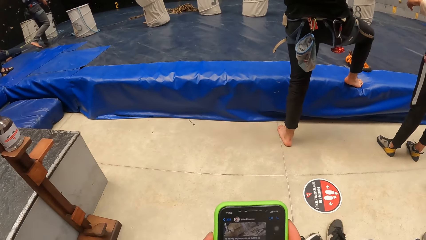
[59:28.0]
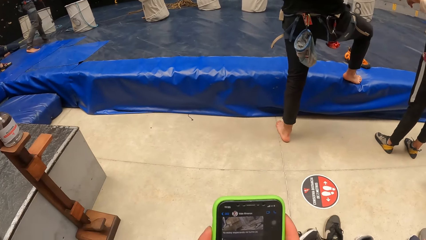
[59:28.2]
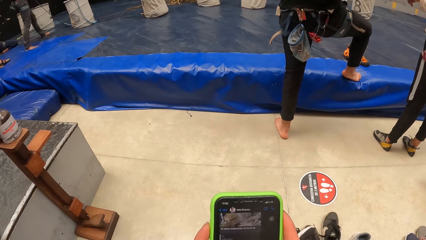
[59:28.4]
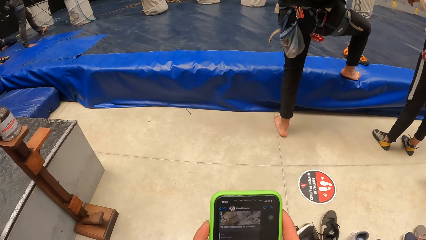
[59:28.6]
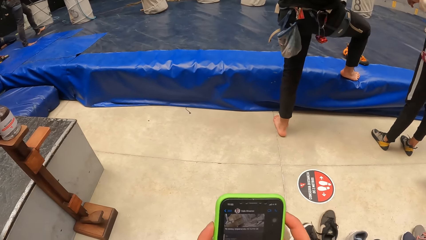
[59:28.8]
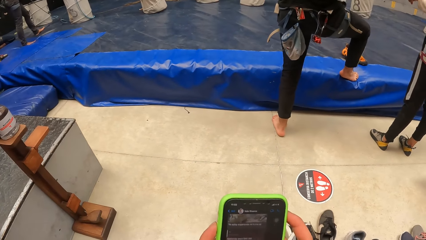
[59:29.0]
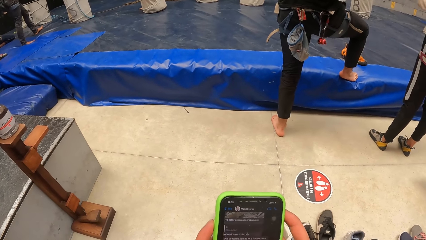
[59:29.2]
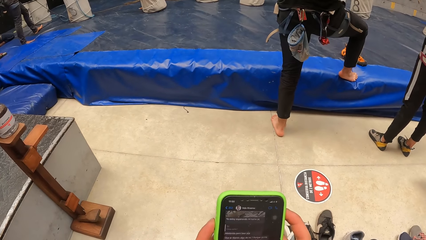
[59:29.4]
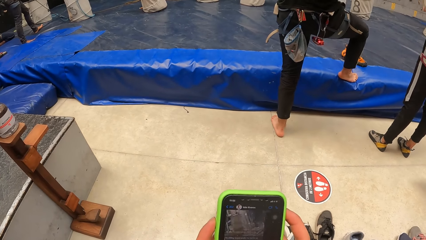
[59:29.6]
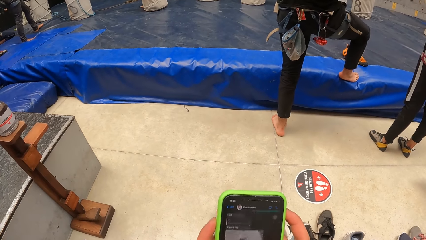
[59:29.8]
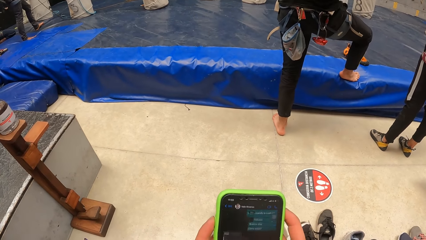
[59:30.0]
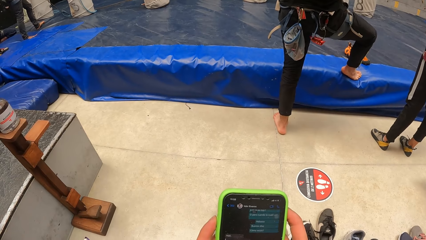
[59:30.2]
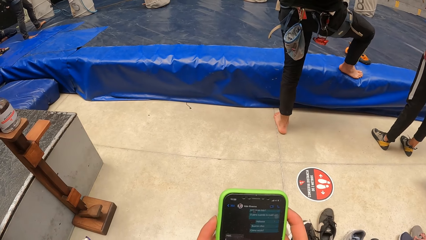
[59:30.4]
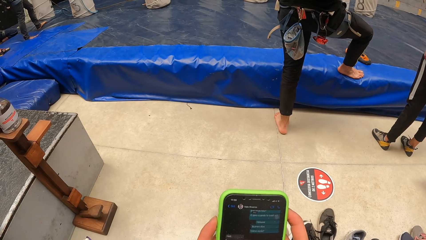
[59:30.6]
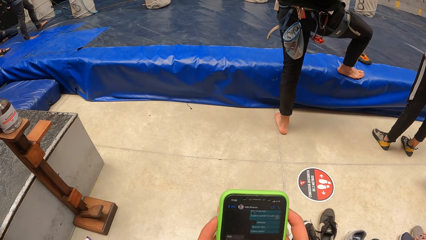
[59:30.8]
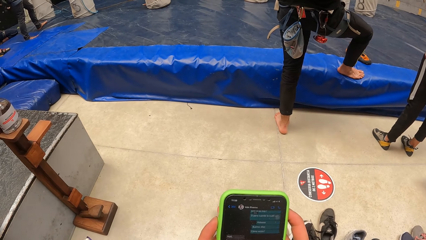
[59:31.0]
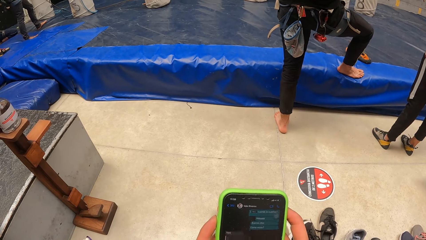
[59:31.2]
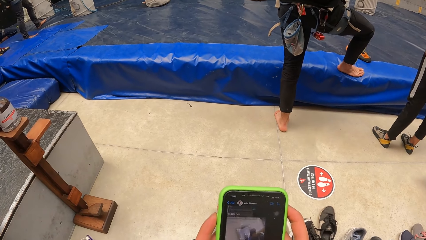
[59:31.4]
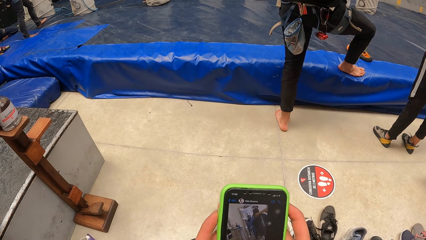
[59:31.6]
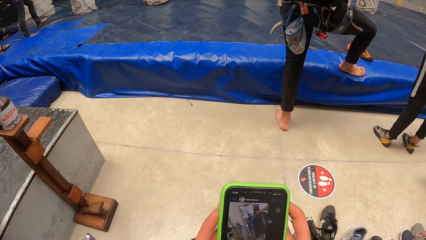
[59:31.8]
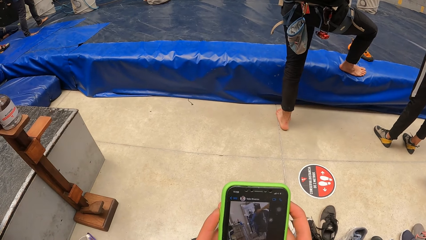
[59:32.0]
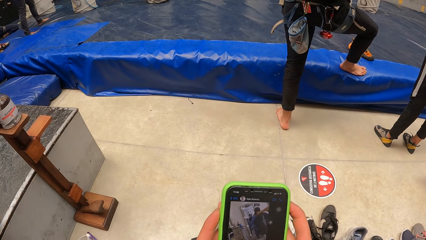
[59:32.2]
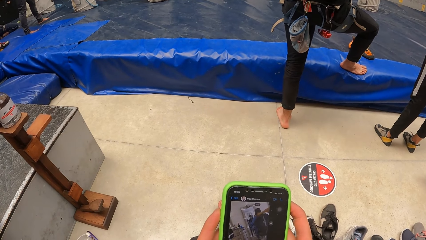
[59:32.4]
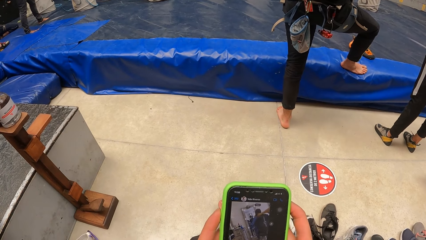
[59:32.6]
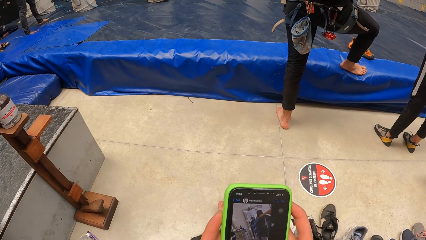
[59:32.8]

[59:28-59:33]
The camera wearer operates the phone.

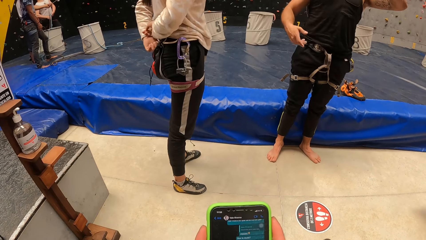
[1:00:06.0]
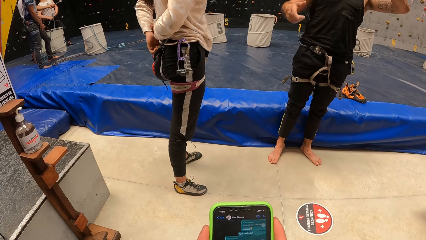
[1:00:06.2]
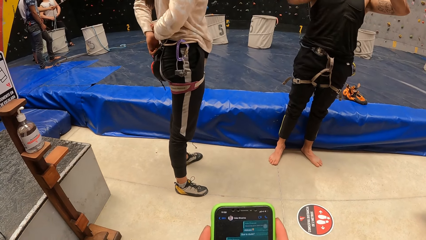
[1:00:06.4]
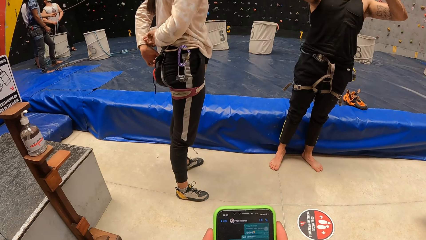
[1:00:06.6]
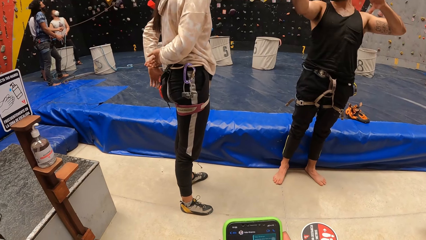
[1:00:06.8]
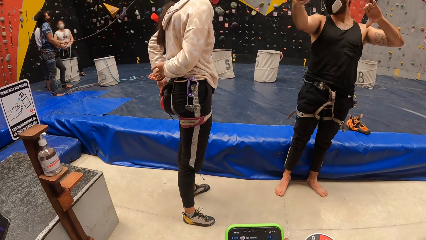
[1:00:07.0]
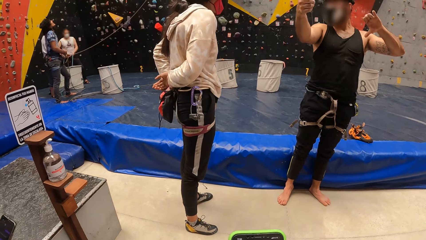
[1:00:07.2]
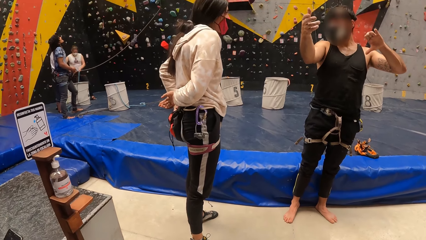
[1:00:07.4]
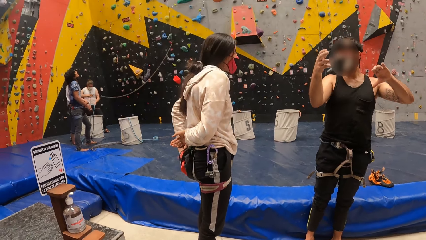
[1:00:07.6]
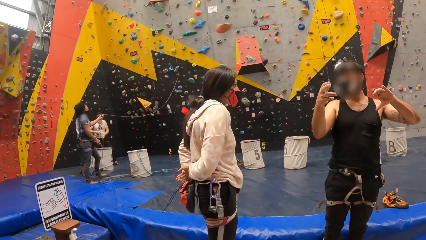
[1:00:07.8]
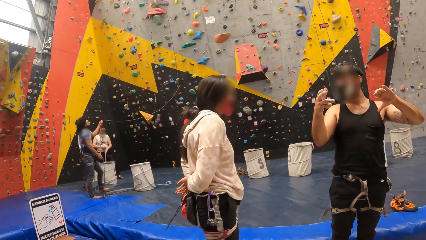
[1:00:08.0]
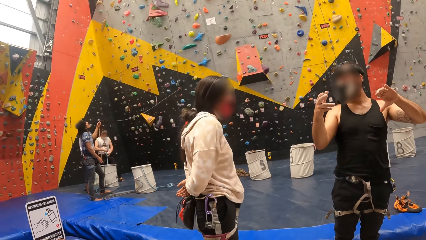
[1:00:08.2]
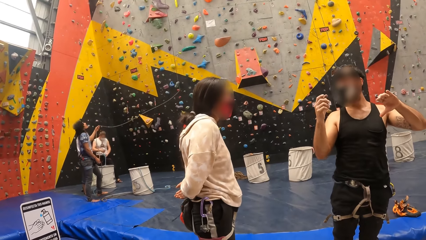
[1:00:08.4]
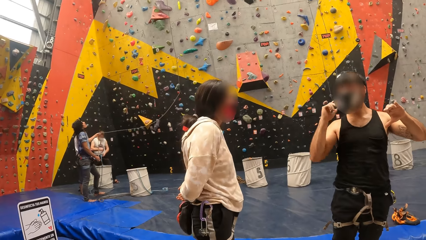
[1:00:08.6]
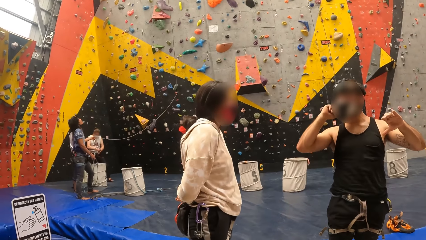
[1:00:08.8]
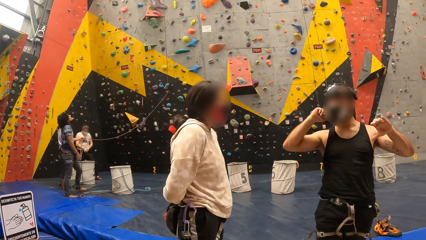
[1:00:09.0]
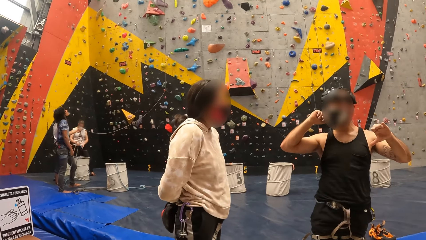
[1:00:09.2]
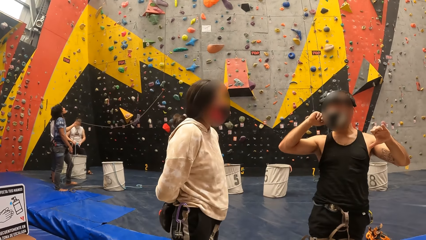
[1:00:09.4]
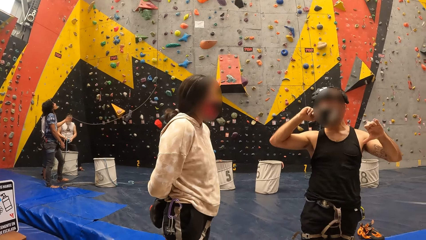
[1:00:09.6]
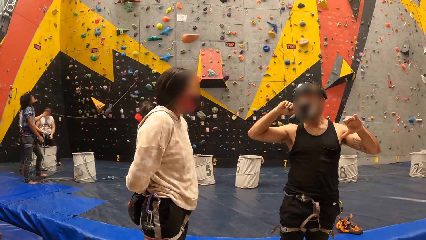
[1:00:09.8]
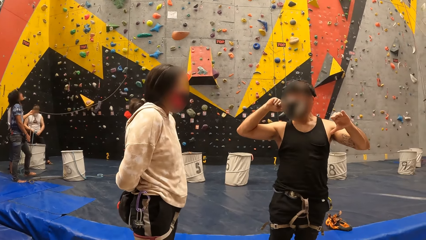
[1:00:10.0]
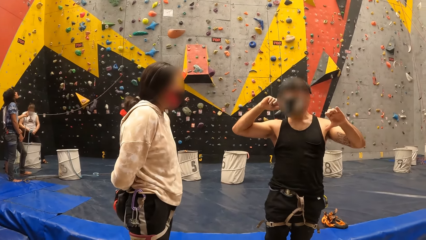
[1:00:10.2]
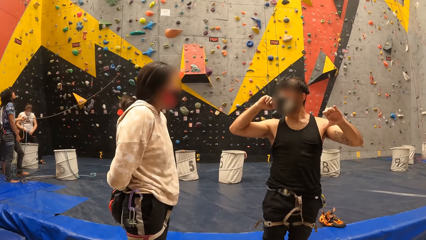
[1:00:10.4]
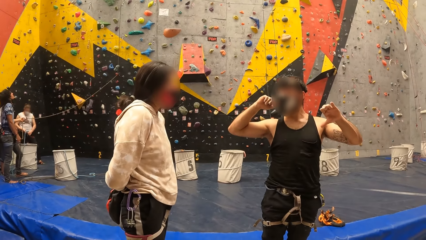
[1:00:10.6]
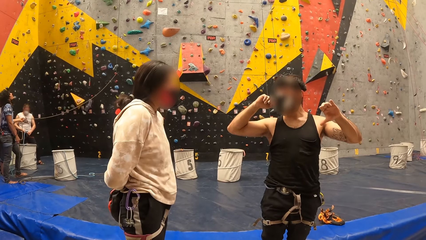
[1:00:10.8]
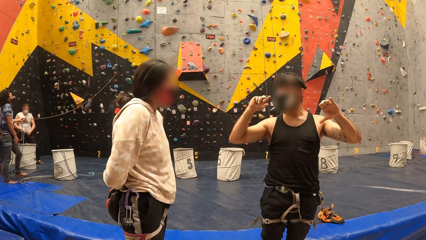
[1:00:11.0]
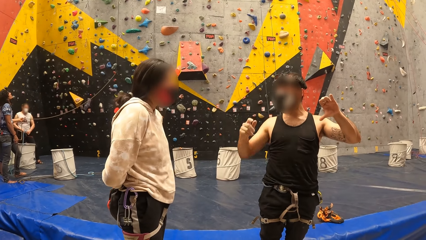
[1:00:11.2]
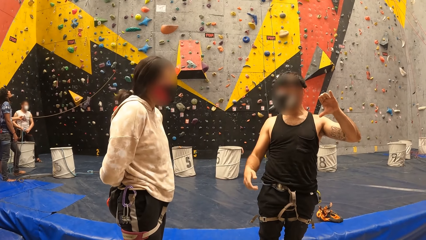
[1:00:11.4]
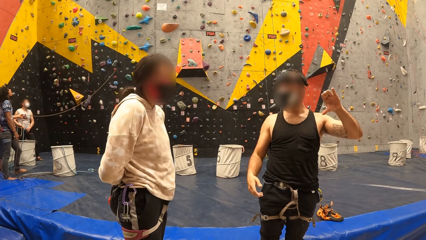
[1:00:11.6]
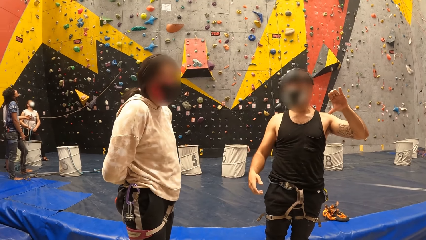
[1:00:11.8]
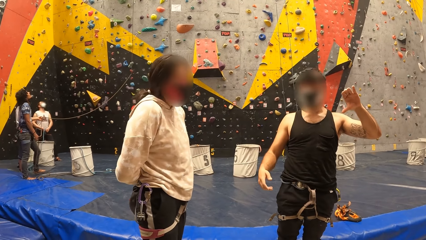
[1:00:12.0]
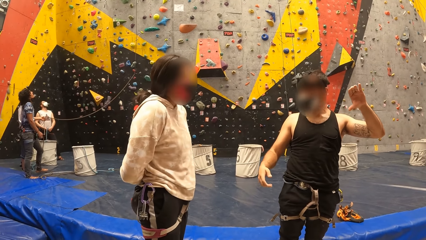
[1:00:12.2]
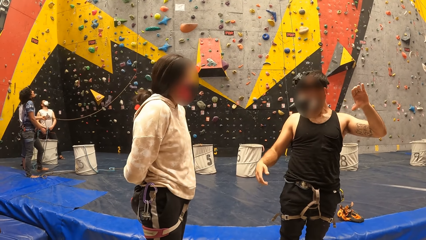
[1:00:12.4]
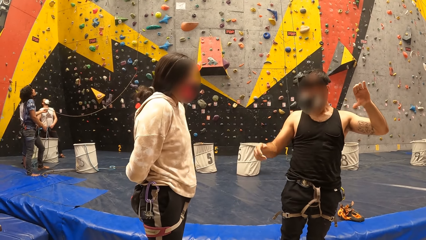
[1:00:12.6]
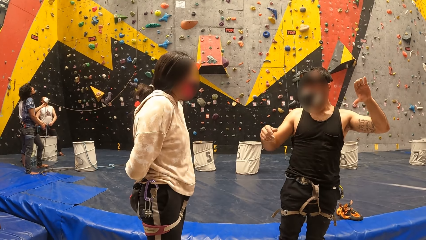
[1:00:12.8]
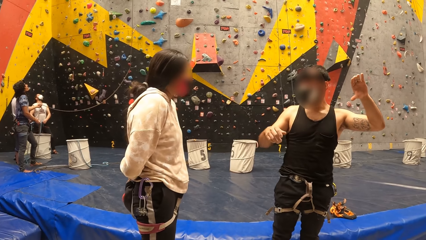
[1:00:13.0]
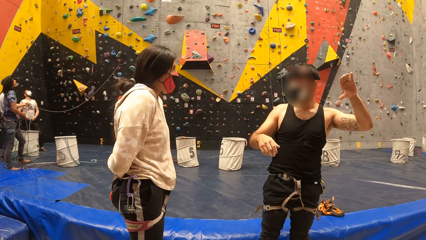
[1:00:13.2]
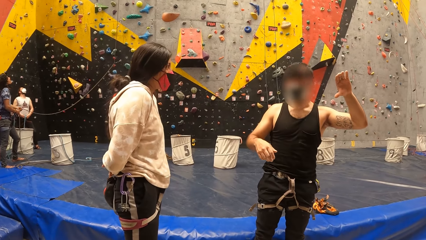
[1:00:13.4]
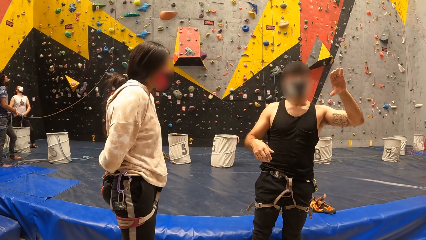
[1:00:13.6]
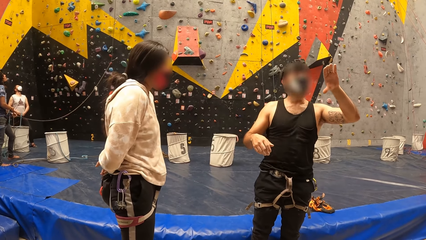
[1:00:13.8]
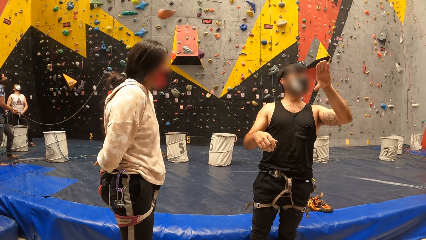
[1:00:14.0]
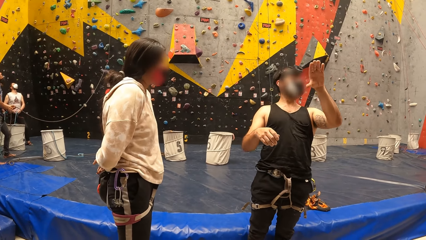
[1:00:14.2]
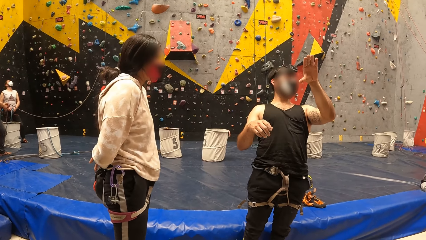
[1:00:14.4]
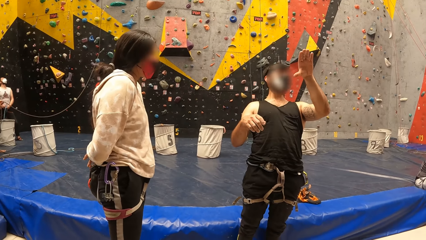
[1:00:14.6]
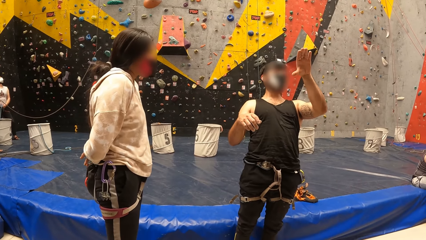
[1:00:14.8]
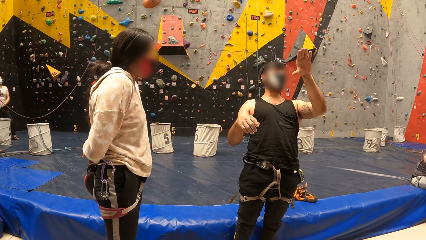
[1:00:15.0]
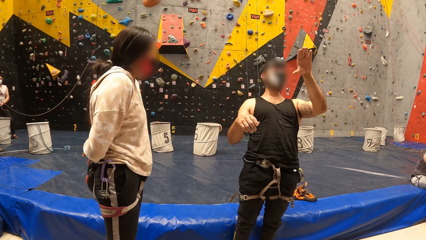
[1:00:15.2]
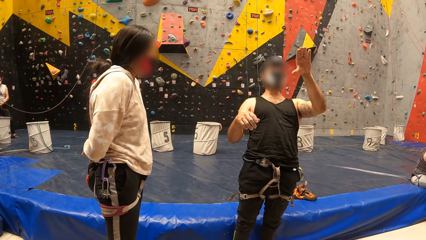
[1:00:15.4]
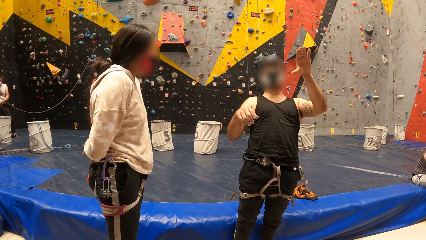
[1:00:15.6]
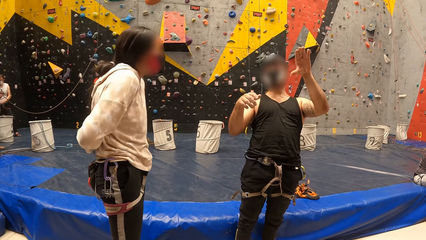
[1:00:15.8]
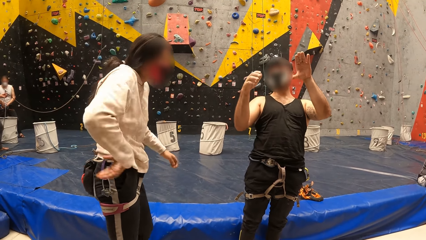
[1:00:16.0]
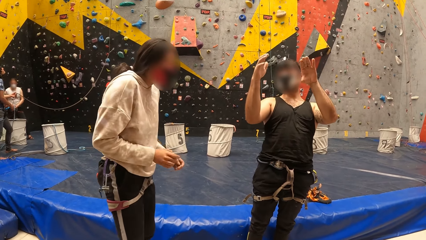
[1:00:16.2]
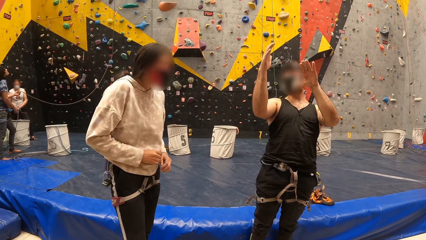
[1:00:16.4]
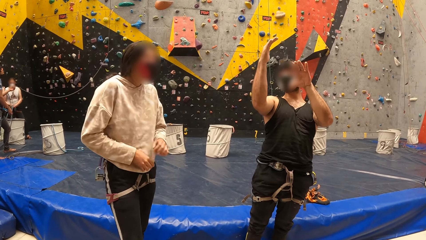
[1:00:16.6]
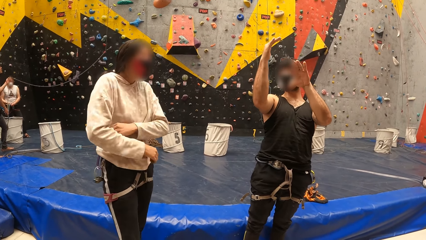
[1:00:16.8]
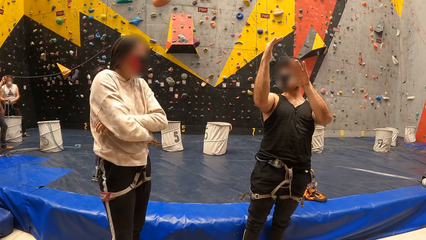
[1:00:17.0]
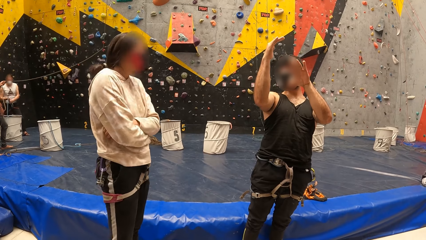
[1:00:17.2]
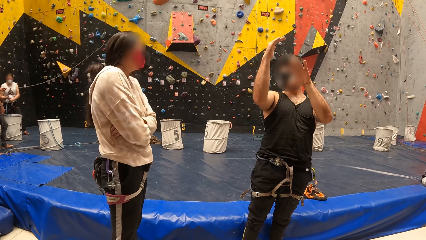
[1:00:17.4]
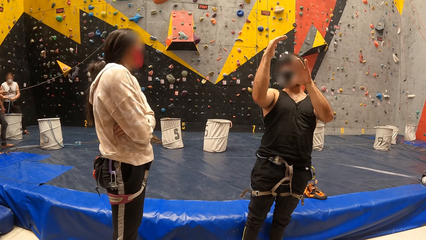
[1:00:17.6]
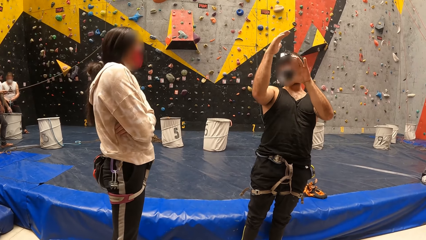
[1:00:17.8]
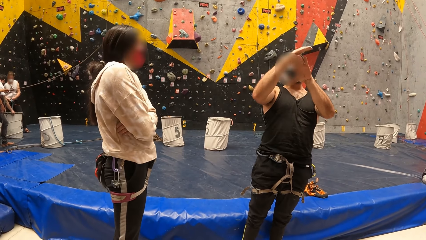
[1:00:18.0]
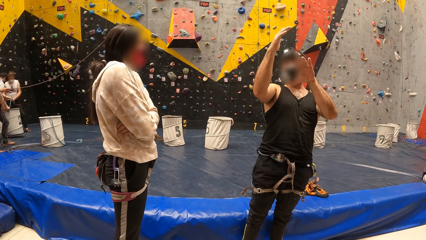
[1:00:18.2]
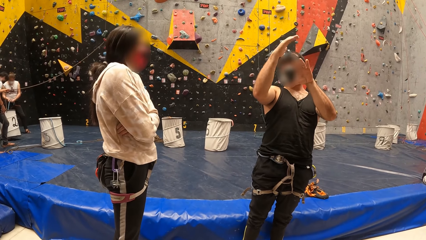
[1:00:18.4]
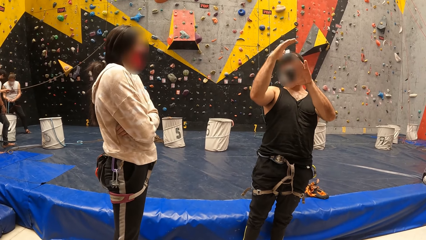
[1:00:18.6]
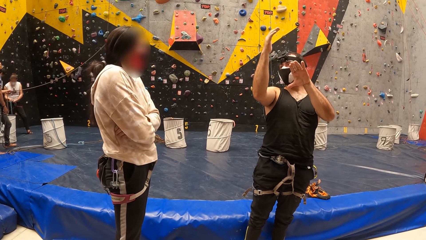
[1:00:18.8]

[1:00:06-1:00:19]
The camera wearer looks around in a bouldering room.
